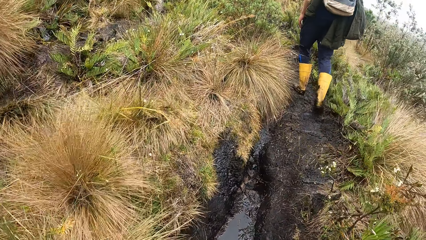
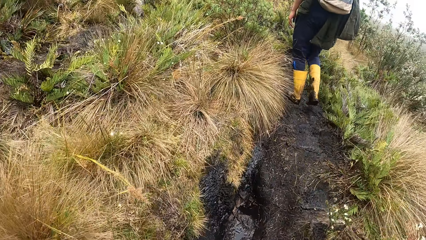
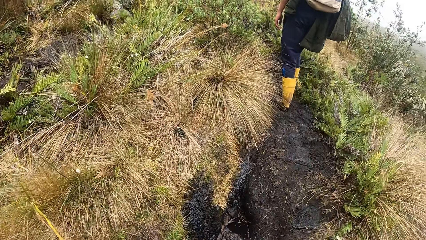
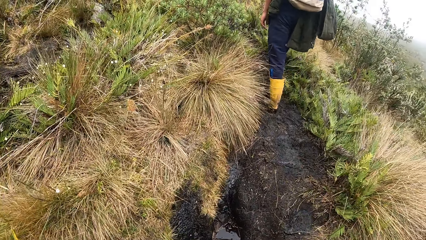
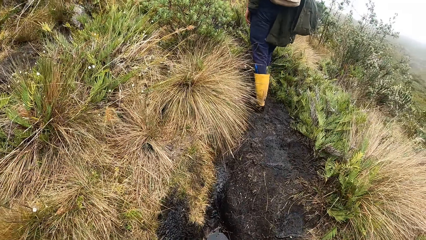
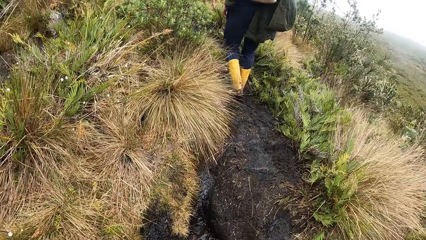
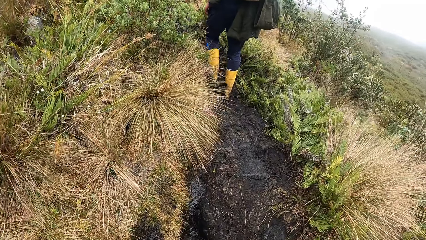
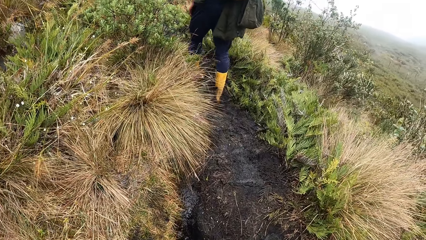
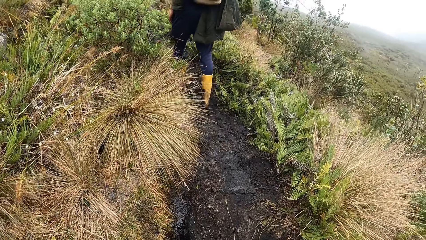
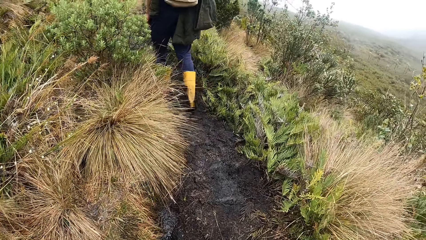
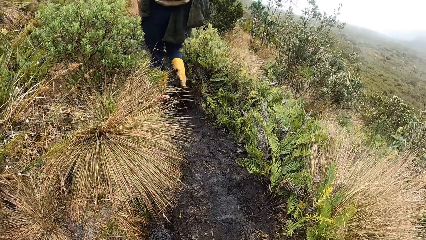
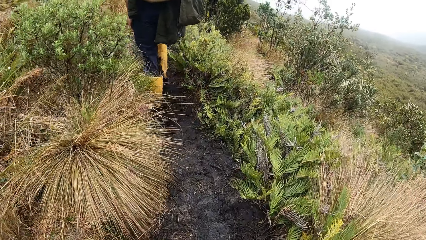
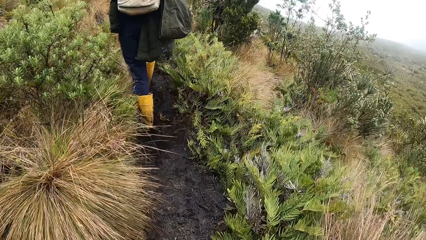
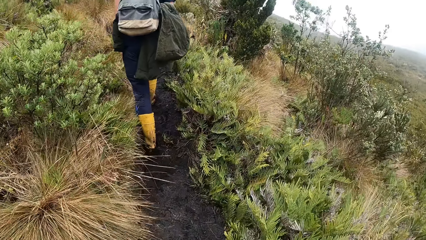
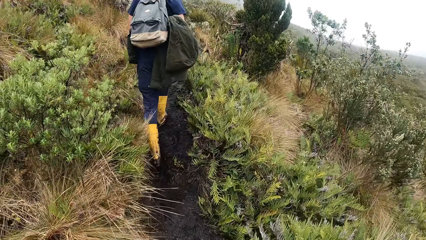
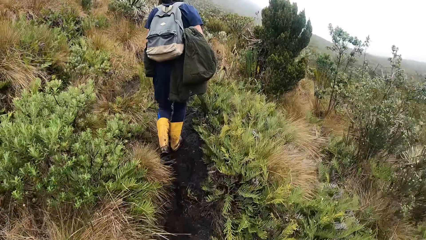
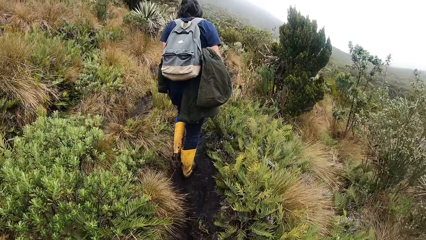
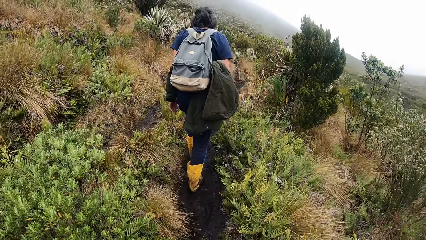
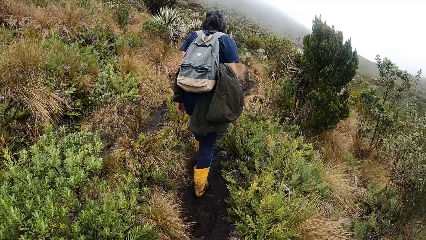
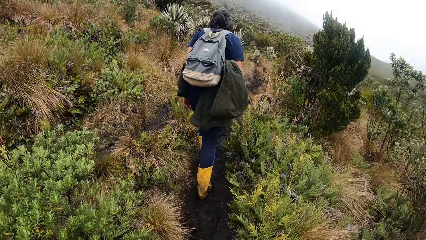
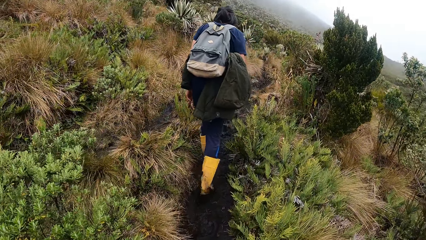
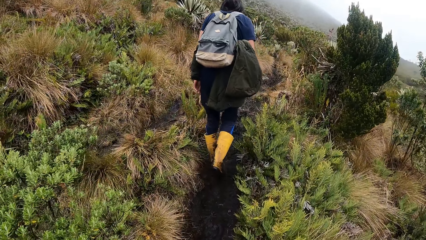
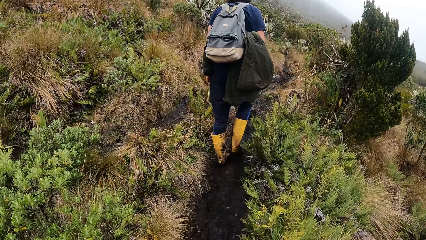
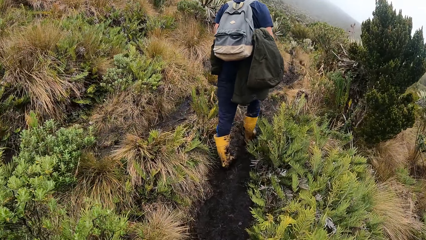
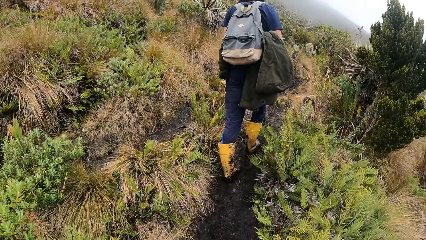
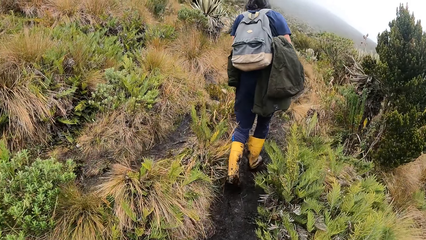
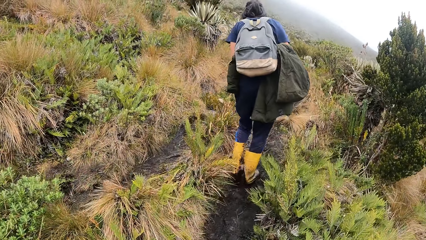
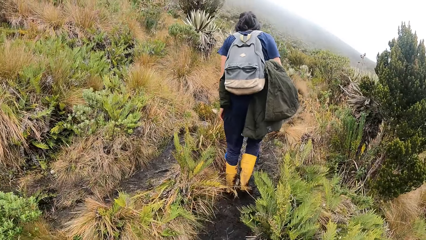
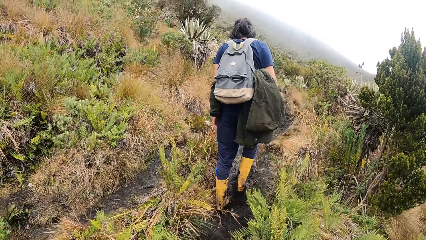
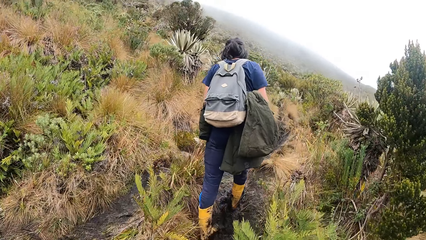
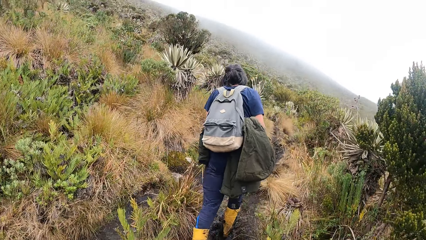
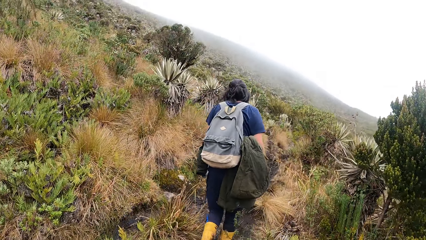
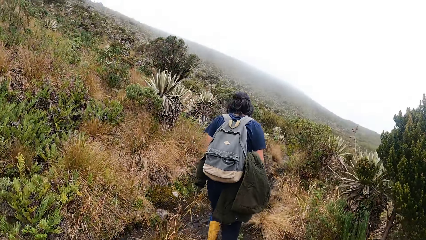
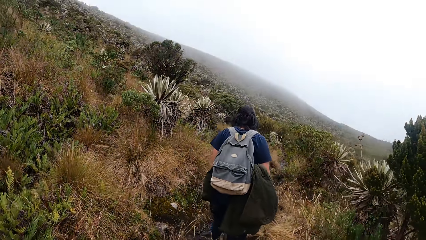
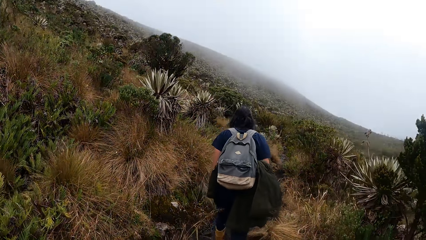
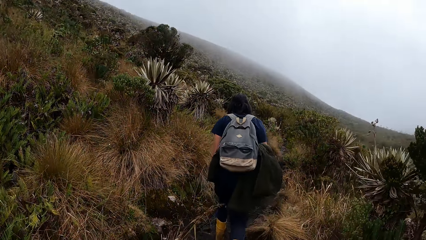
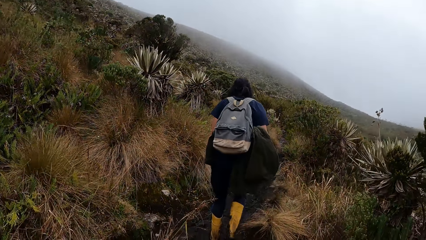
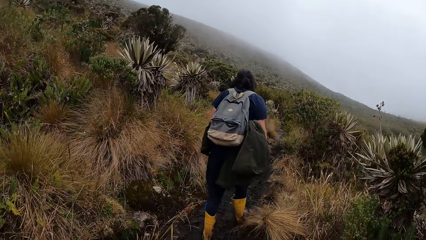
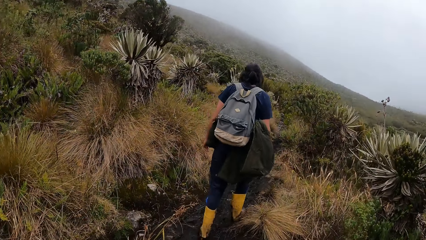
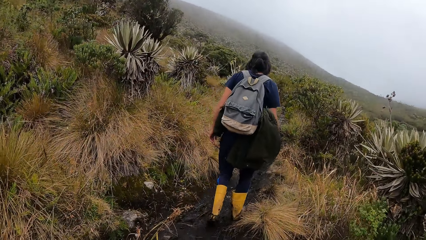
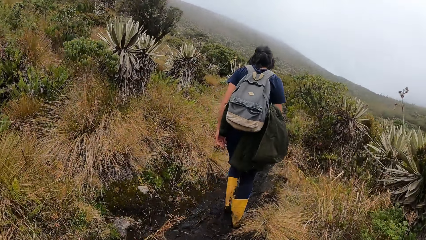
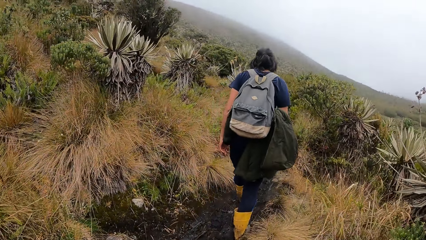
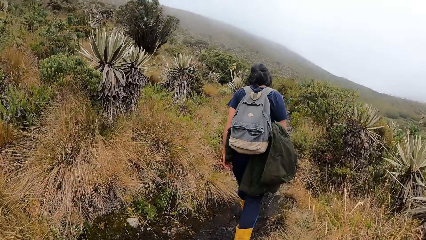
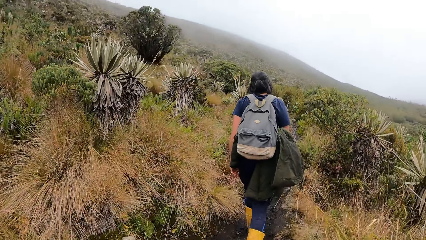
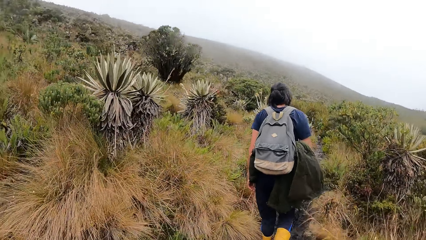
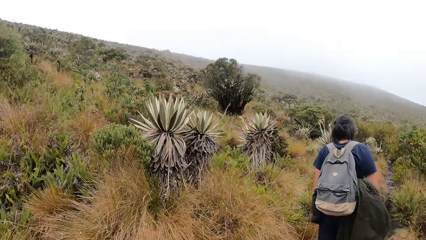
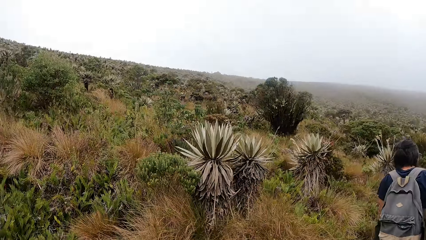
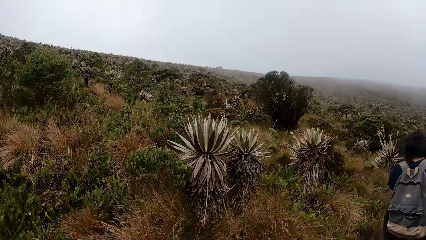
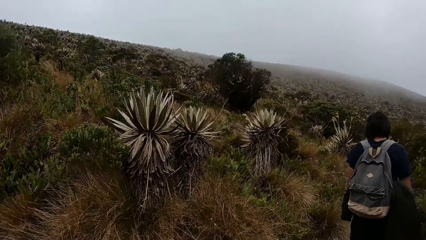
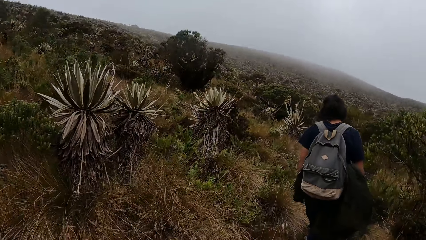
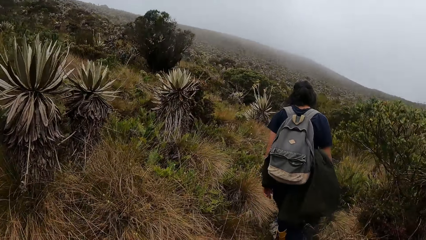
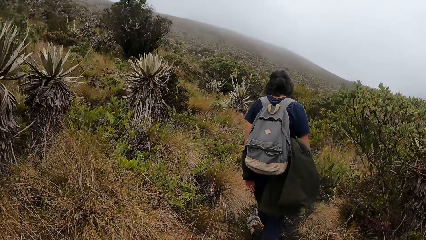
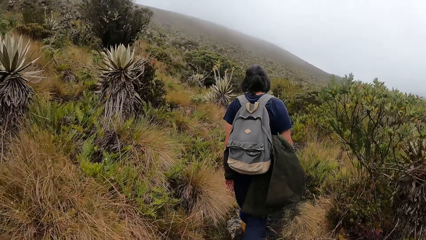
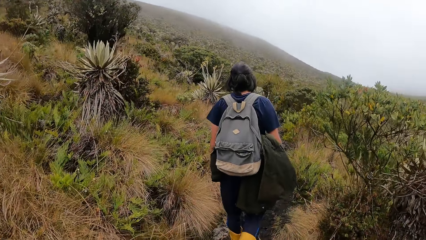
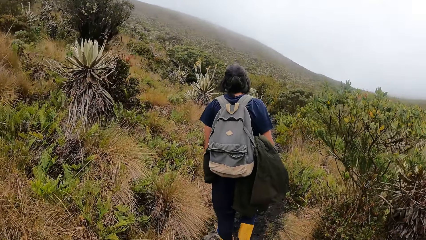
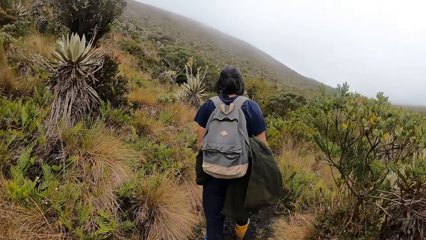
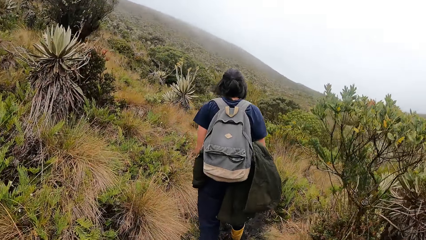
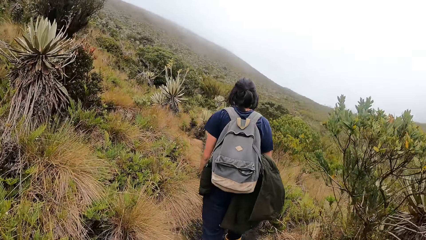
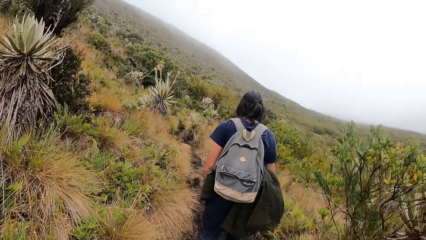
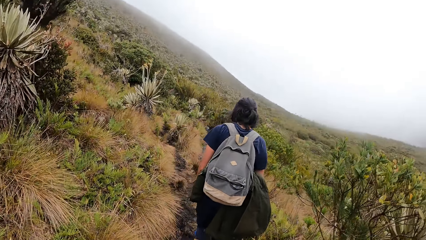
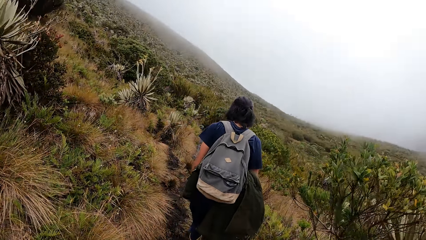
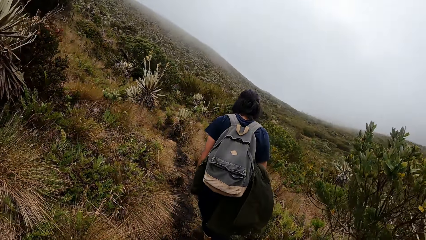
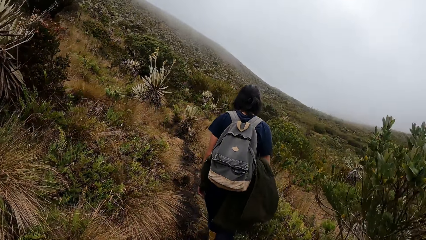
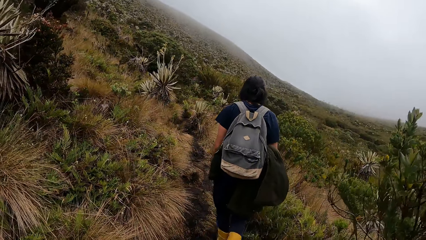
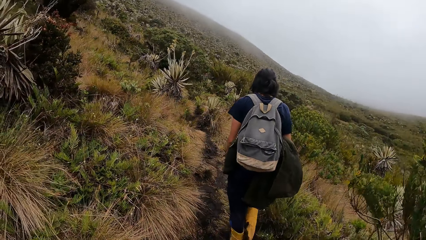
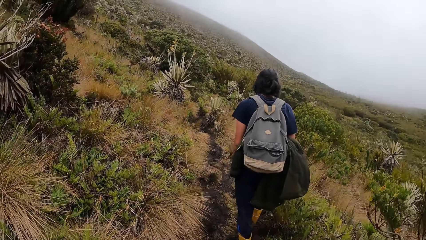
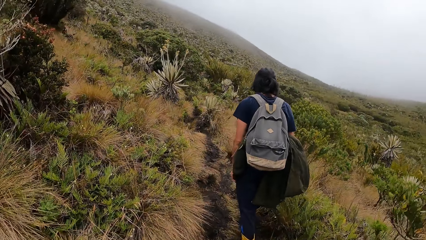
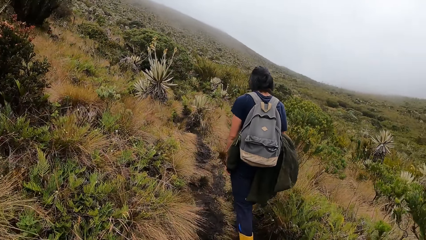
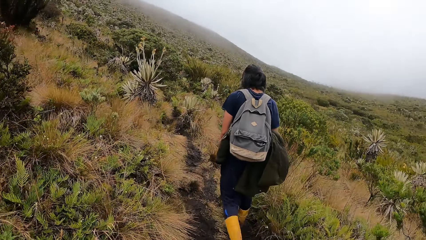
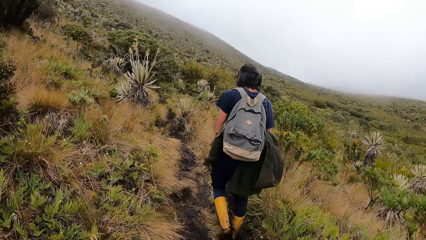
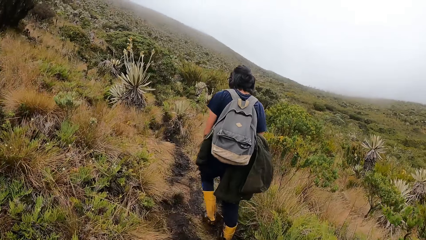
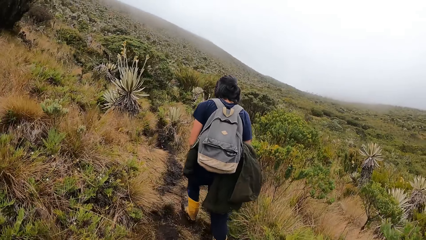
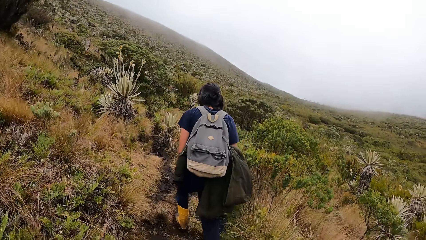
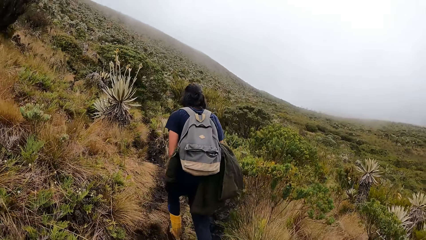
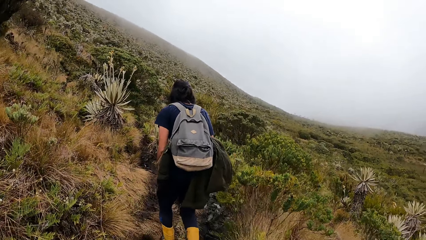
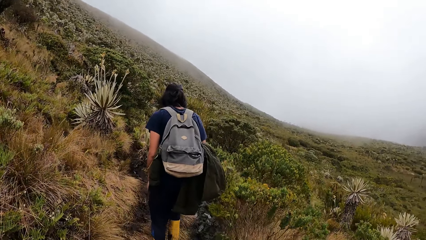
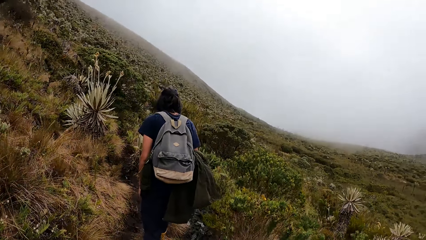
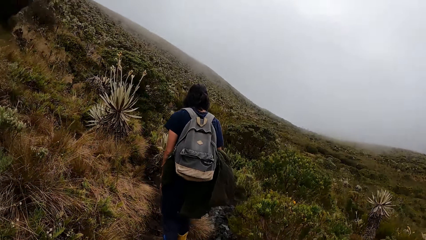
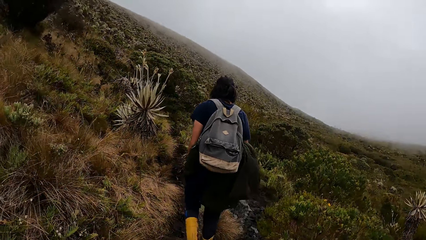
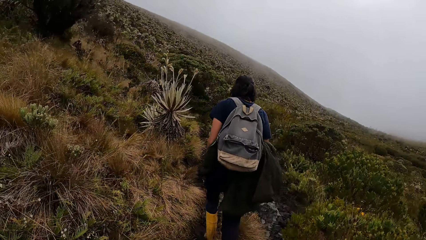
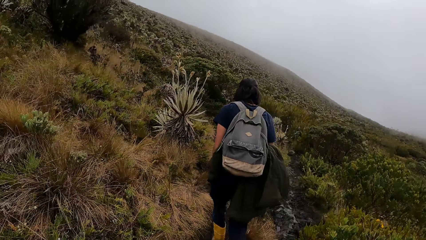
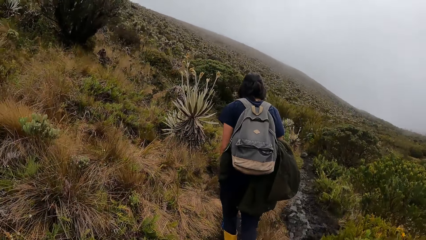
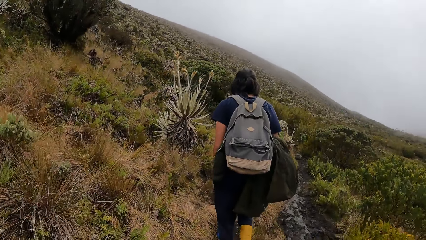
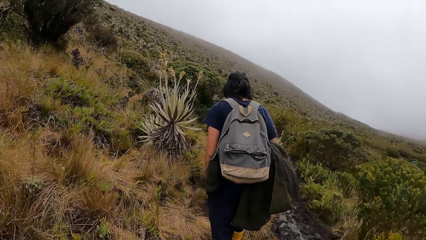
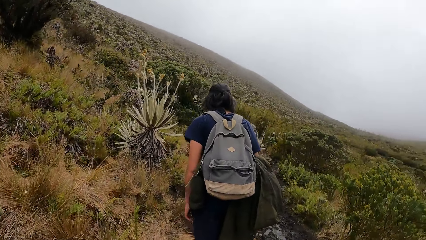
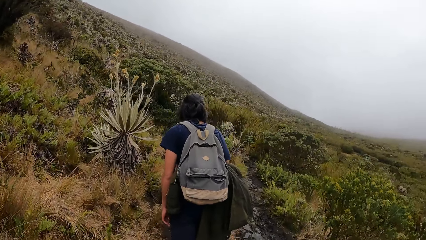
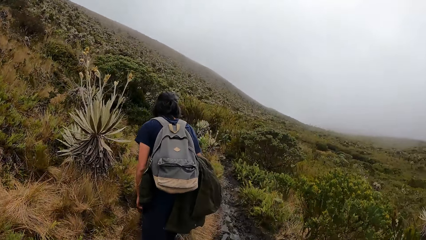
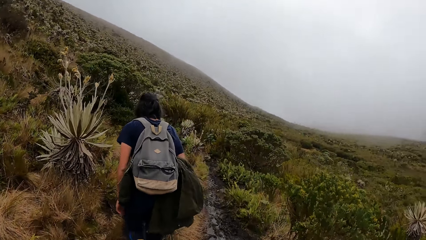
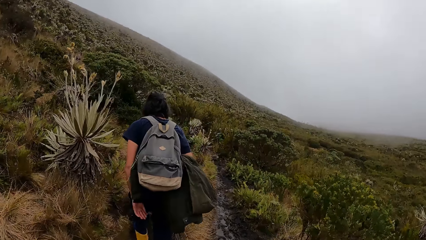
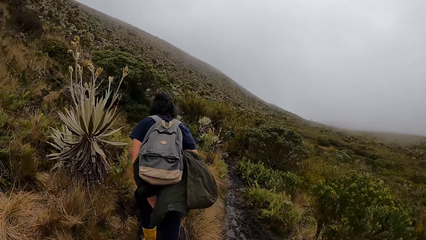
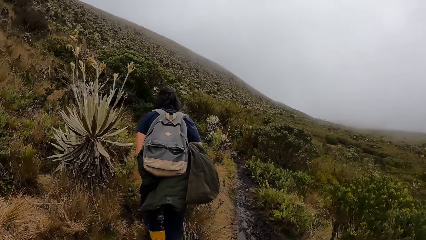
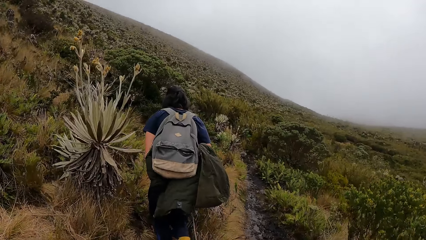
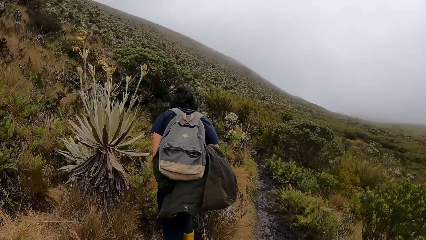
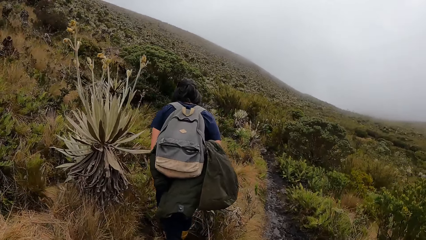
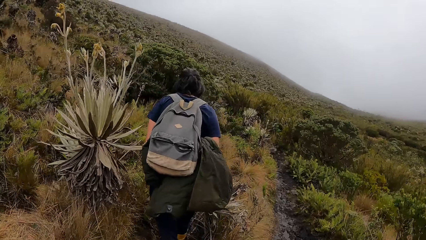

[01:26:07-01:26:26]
The camera wearer looks around the forest. They look at a woman. They walk around the forest. They look around the forest. They walk around the forest.
